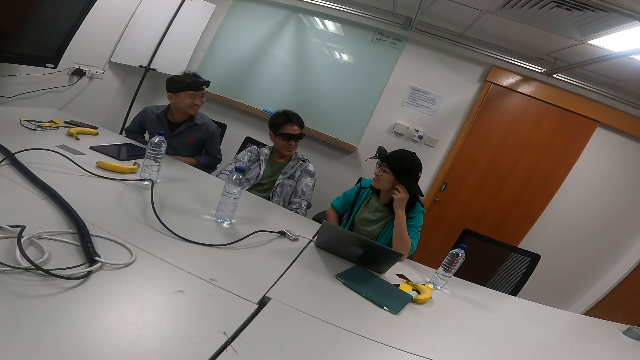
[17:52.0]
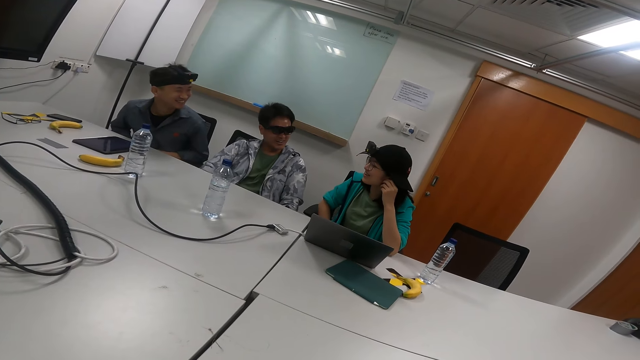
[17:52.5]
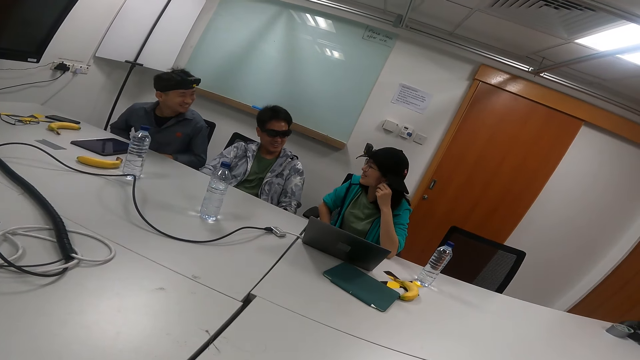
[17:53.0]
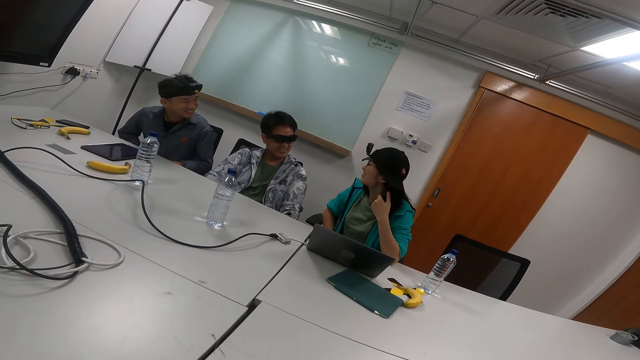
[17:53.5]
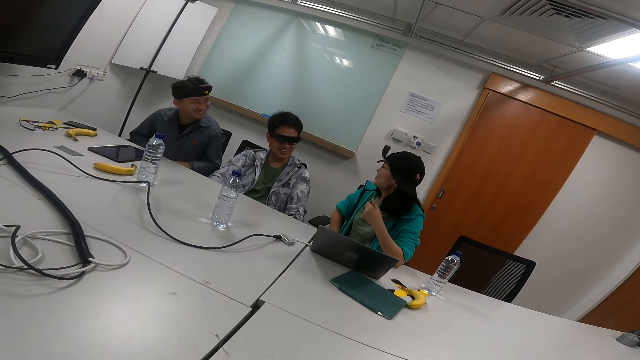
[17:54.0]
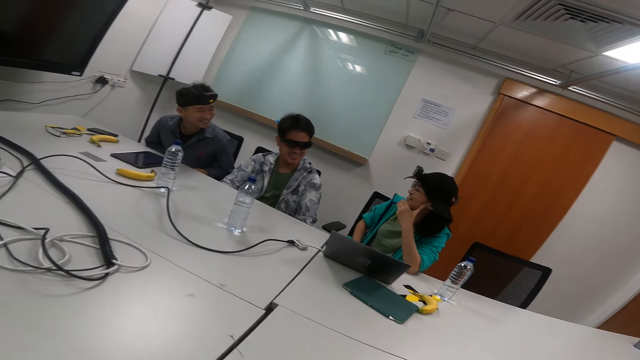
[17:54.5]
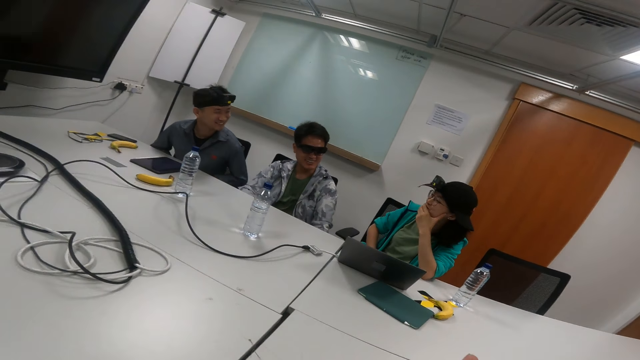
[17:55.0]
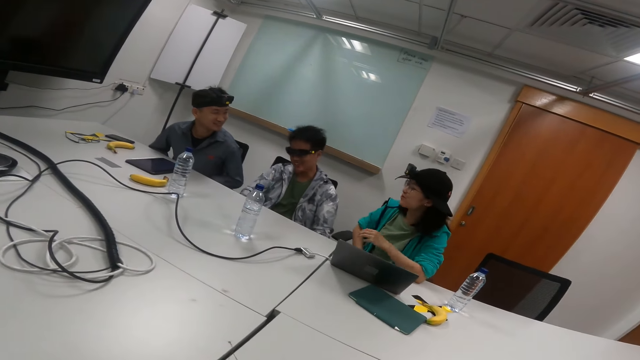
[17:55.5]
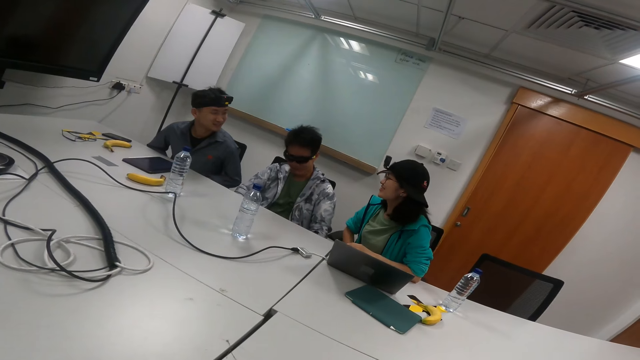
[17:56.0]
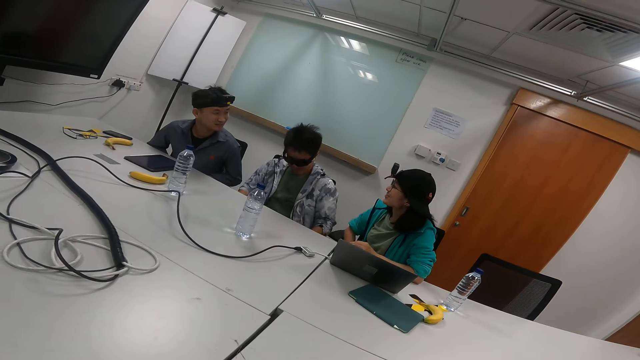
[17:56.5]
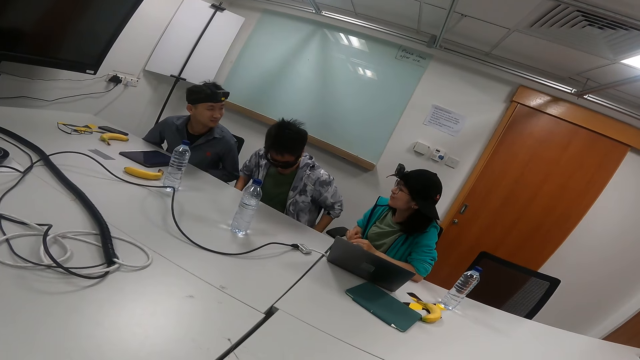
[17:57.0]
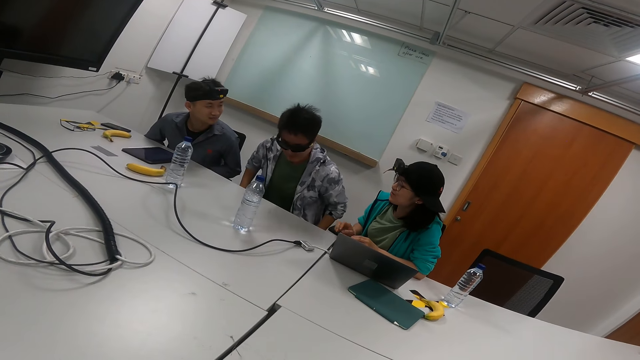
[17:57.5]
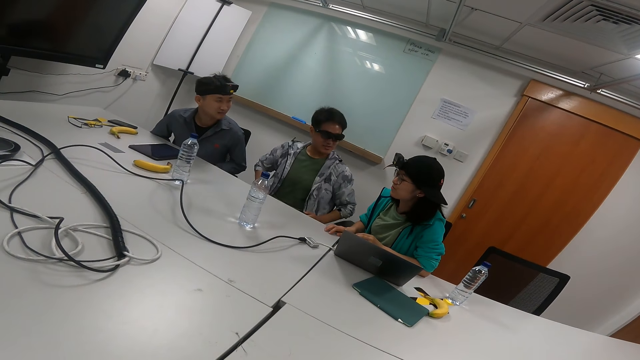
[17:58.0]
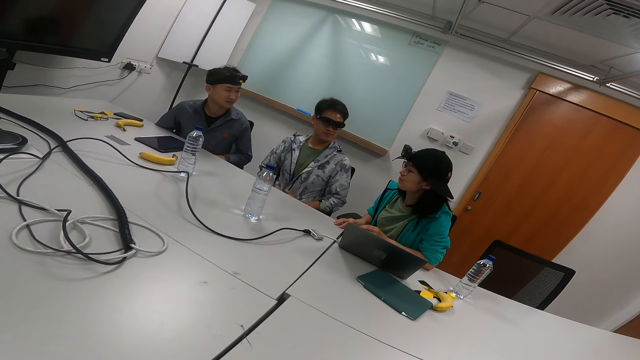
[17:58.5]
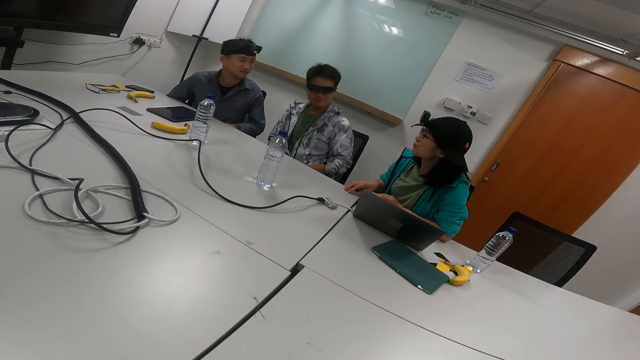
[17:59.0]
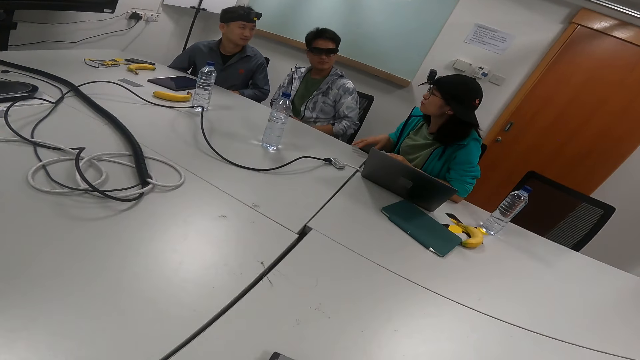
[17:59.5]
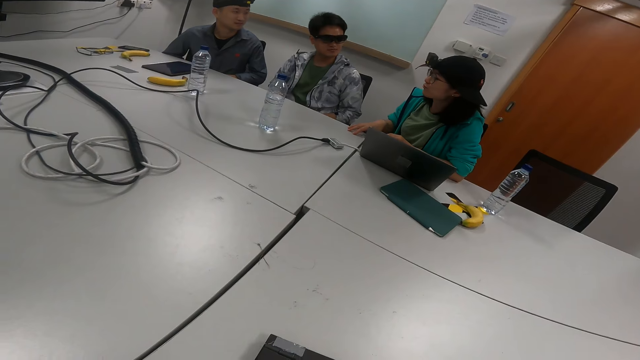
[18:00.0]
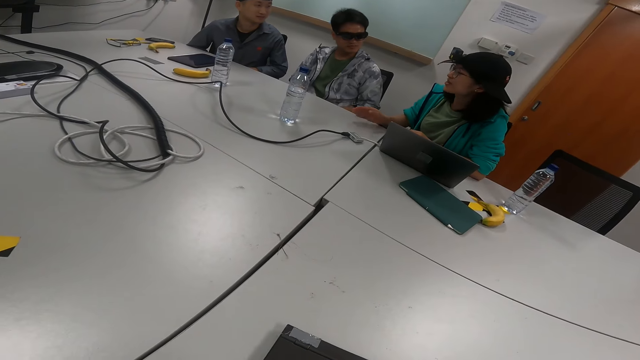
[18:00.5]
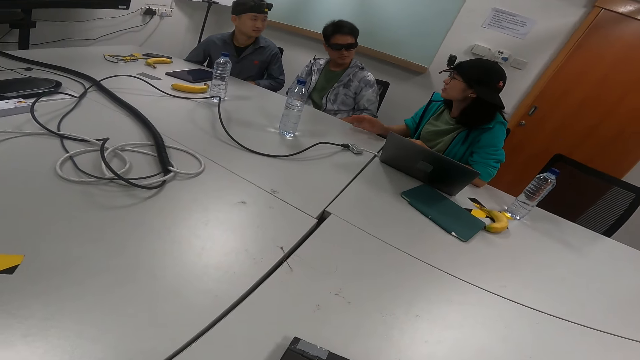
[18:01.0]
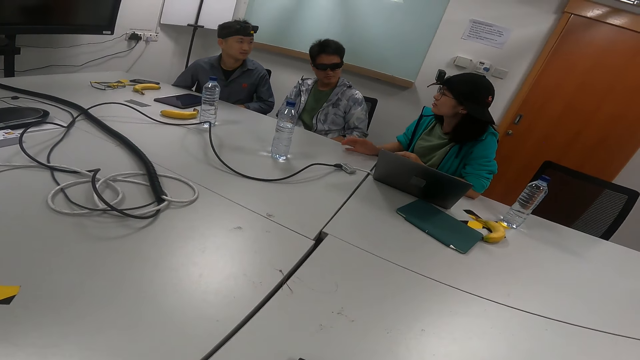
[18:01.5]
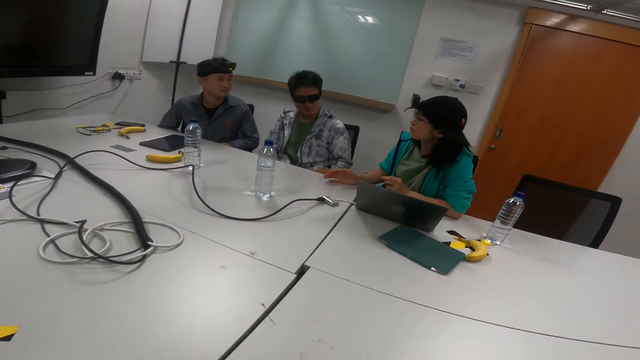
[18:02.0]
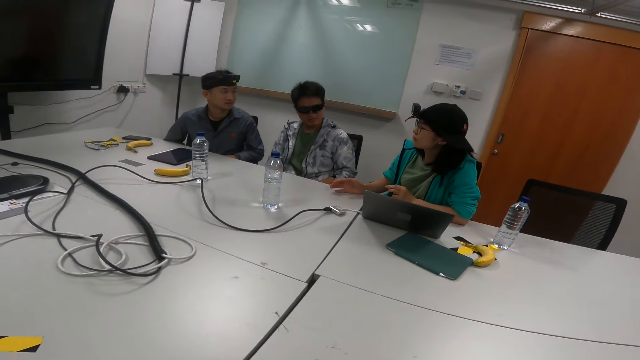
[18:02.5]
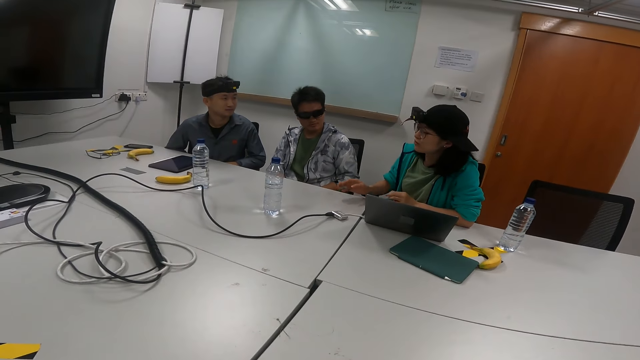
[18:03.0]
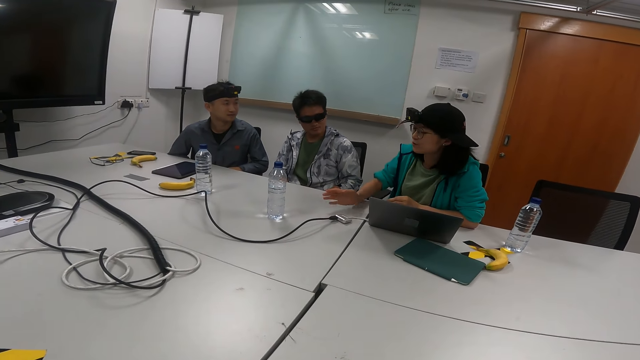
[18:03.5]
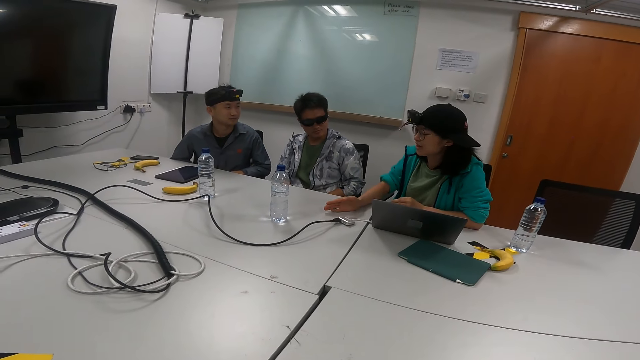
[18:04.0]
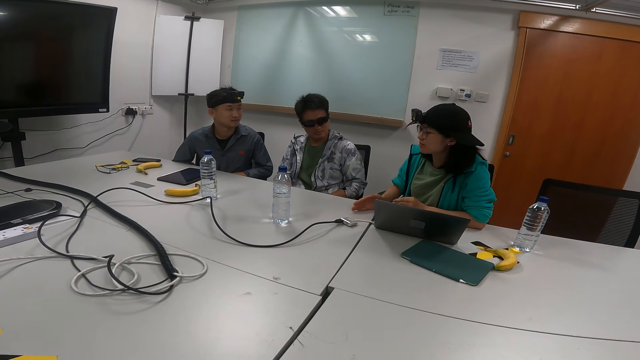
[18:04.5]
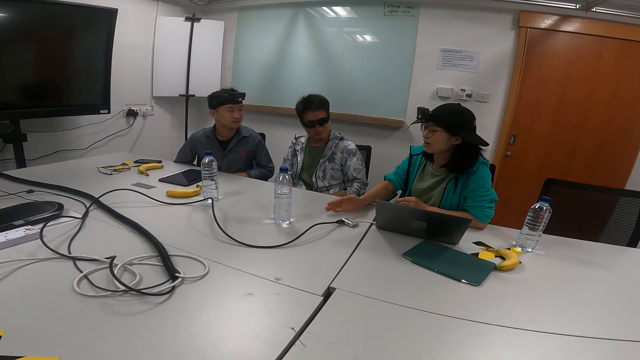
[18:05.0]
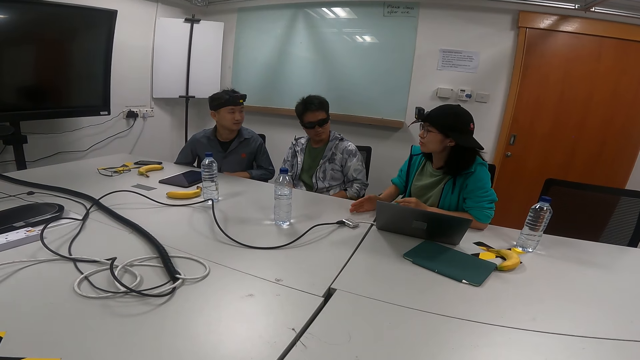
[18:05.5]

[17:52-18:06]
A person moves her left hand. She moves her left hand again. Another person talks with gestures in the meeting. A third person moves on the seat. The first person moves her left hand repeatedly.

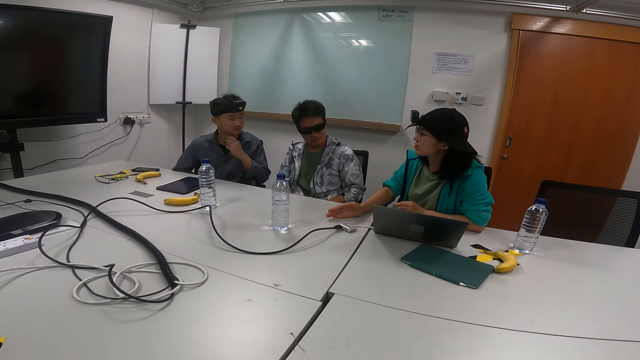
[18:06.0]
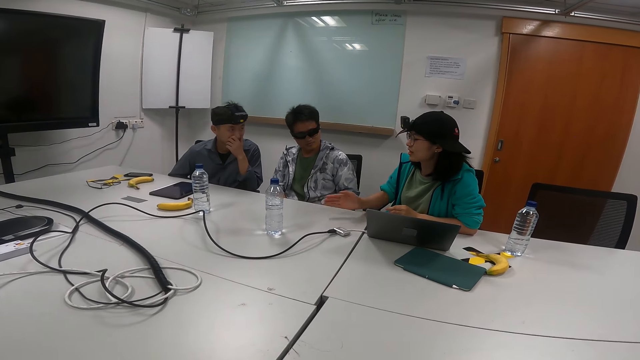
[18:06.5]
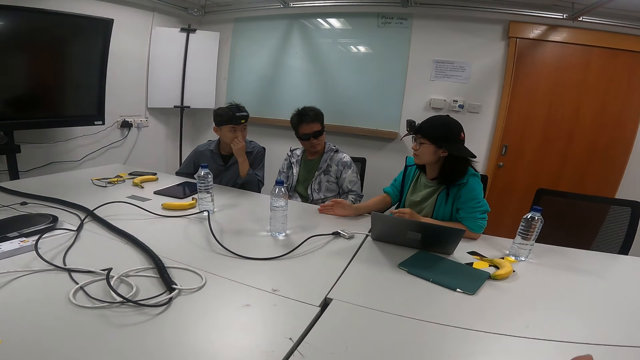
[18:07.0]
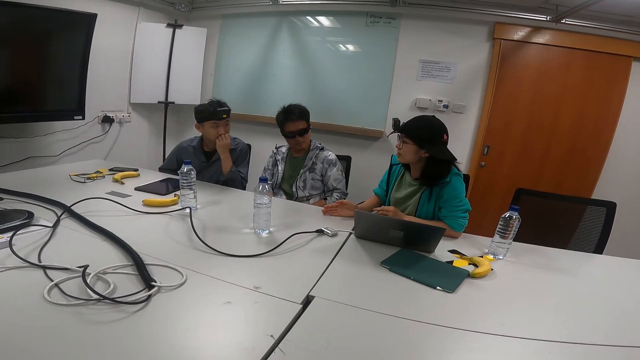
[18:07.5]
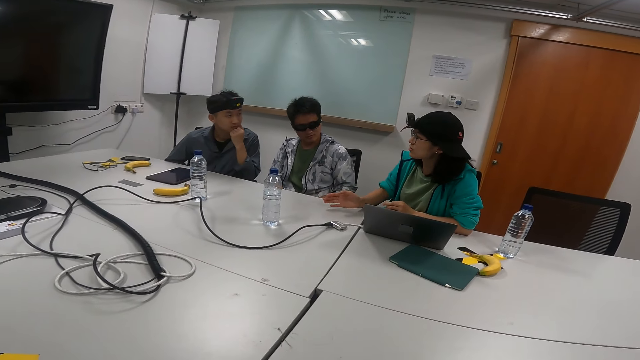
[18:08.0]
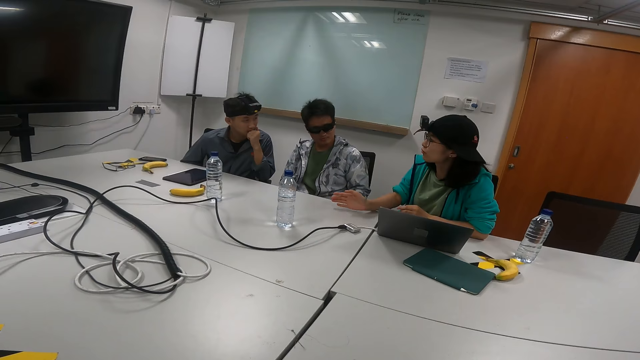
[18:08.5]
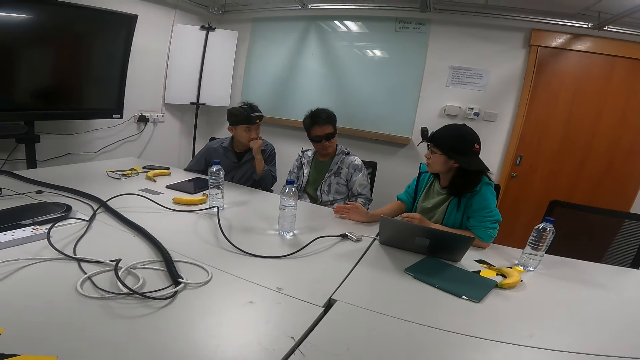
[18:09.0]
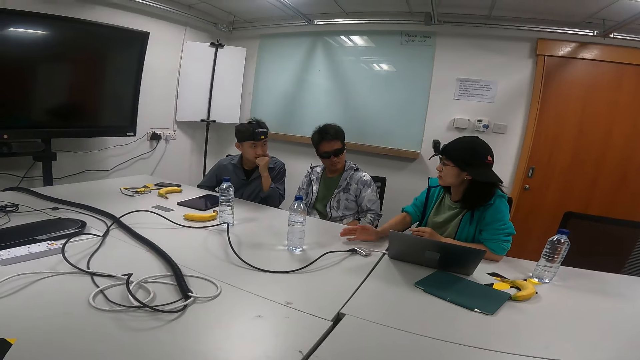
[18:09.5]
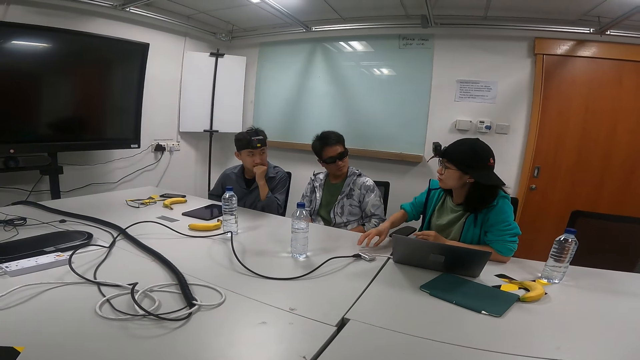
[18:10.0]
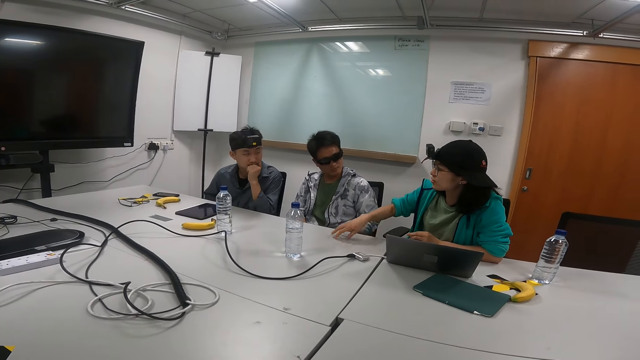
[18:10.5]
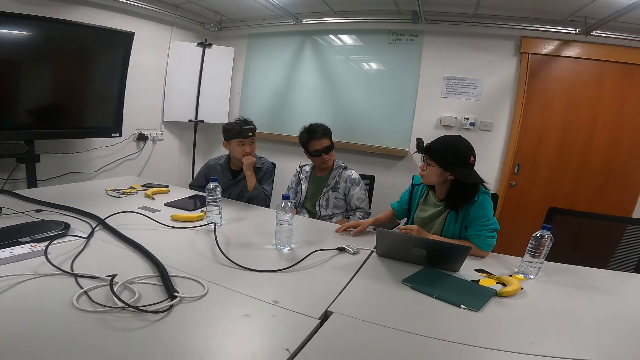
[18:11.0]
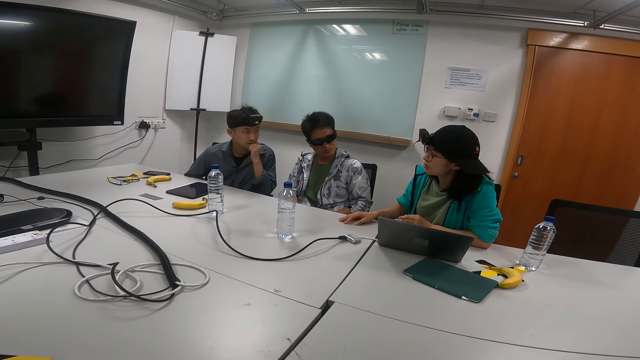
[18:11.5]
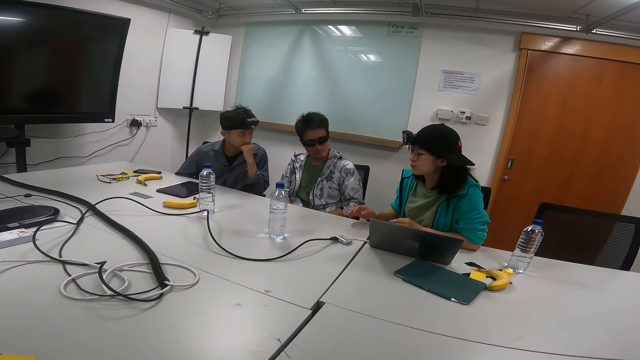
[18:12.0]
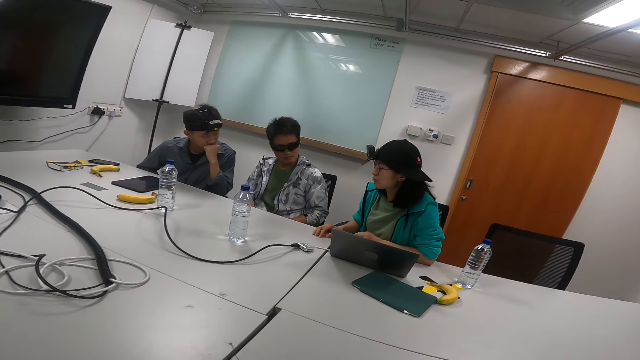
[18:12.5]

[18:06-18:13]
A person moves her left hand. Another person puts his hand on his mouth. A third person talks with gestures in the meeting. The first person moves her left hand repeatedly.
